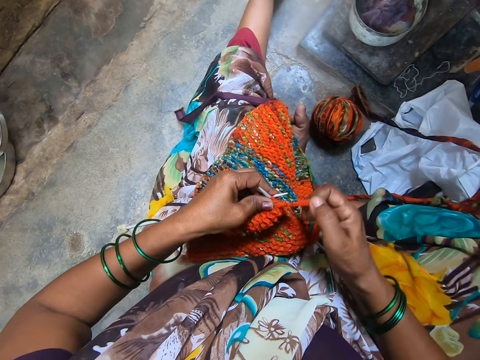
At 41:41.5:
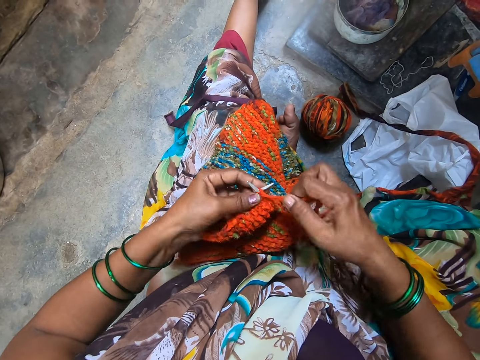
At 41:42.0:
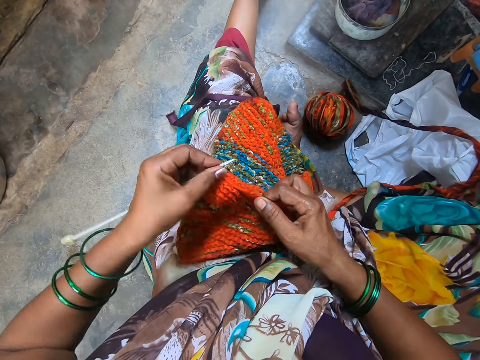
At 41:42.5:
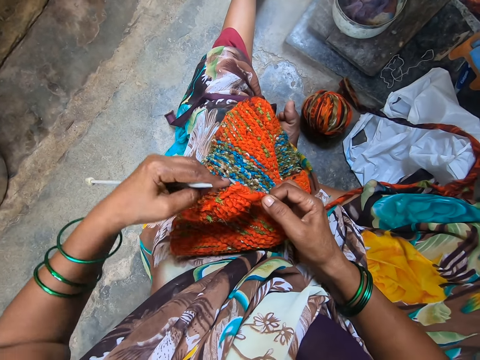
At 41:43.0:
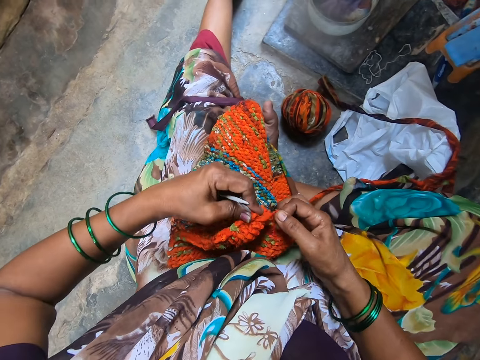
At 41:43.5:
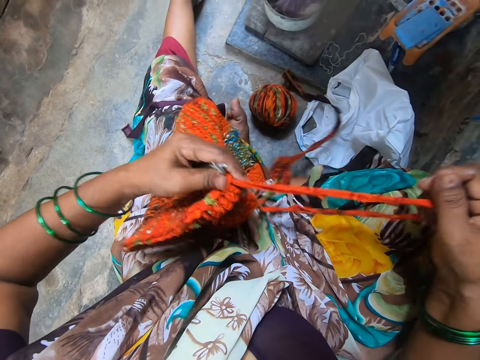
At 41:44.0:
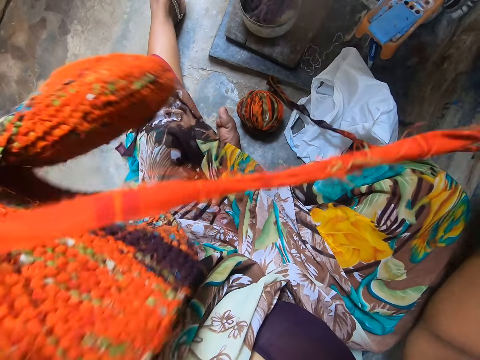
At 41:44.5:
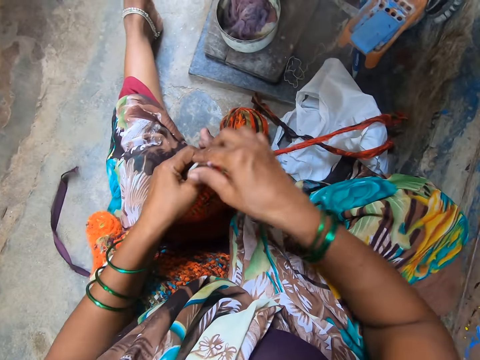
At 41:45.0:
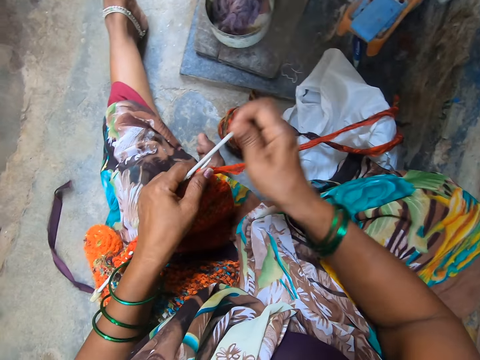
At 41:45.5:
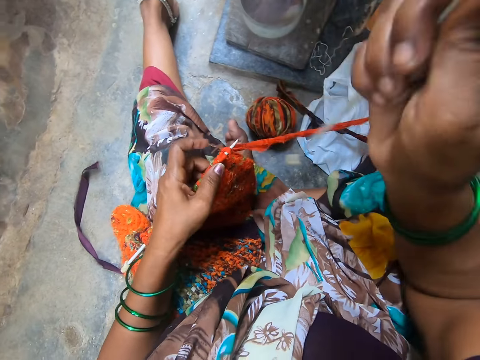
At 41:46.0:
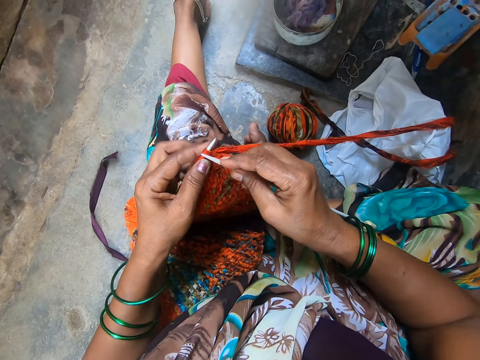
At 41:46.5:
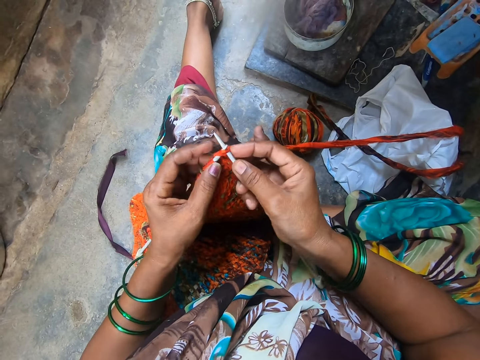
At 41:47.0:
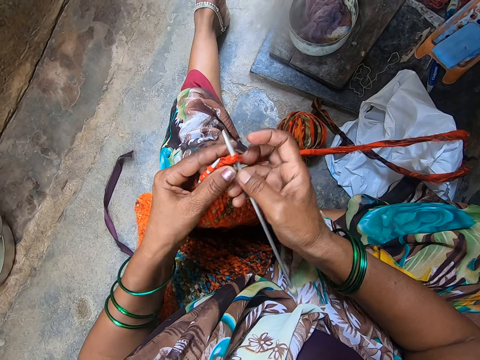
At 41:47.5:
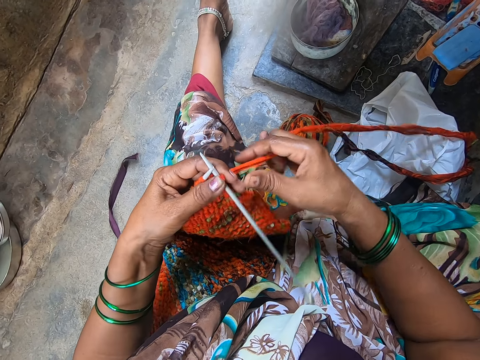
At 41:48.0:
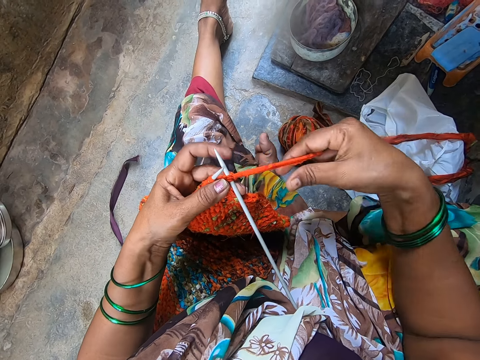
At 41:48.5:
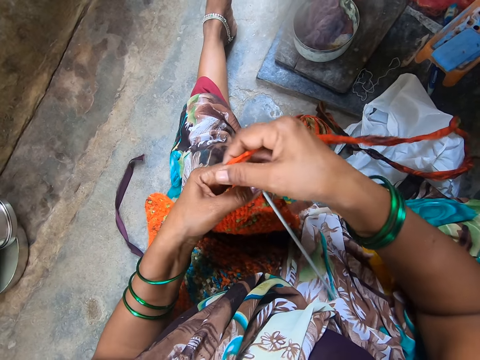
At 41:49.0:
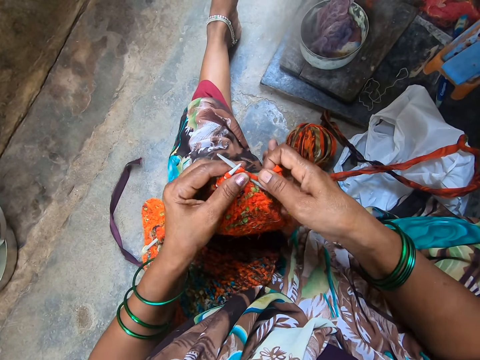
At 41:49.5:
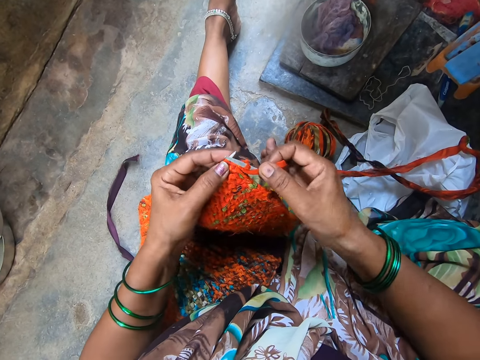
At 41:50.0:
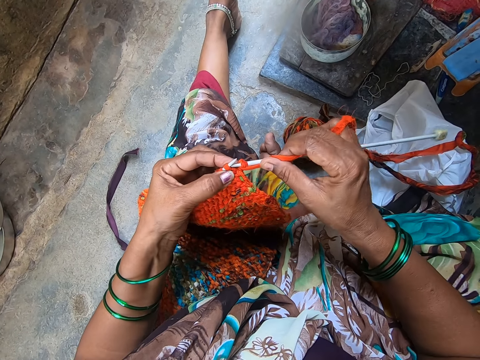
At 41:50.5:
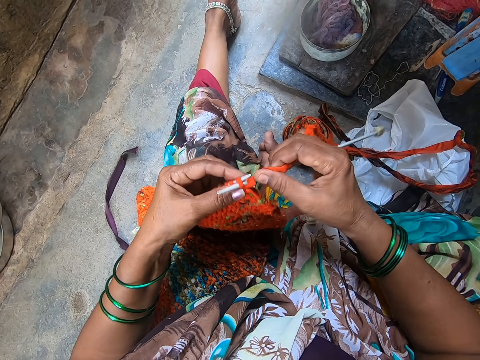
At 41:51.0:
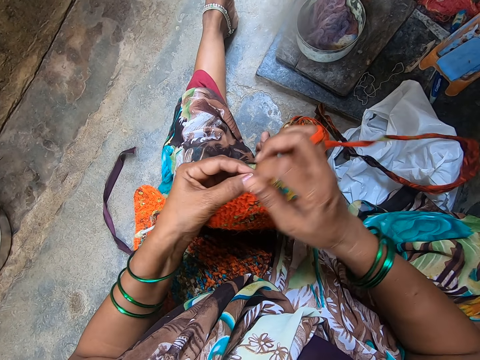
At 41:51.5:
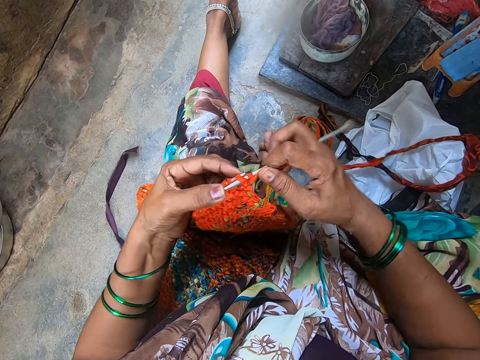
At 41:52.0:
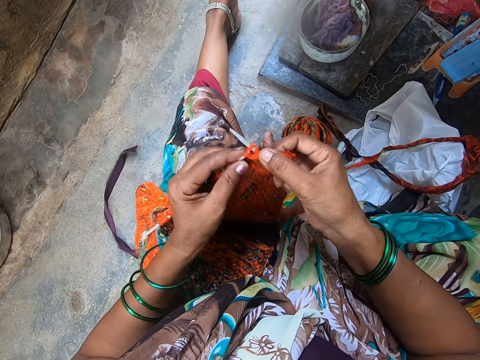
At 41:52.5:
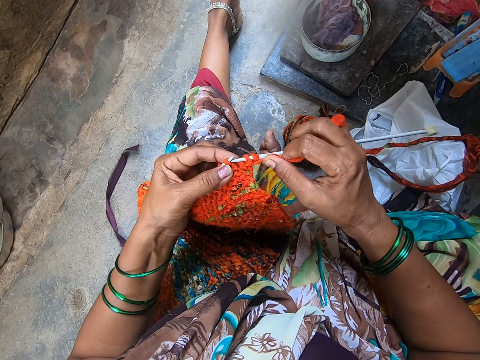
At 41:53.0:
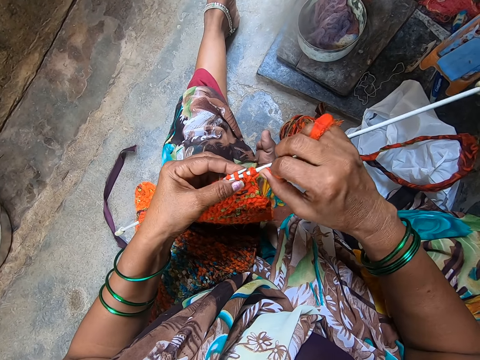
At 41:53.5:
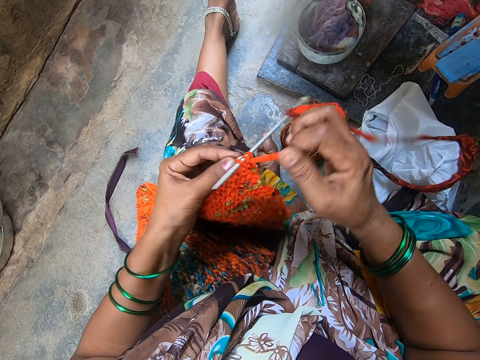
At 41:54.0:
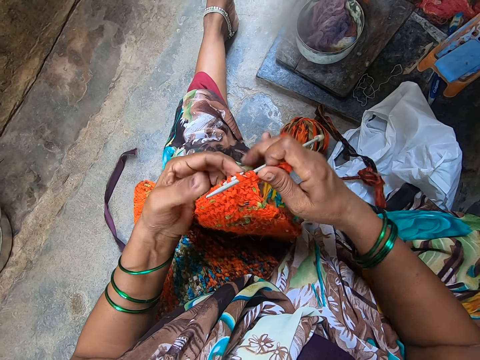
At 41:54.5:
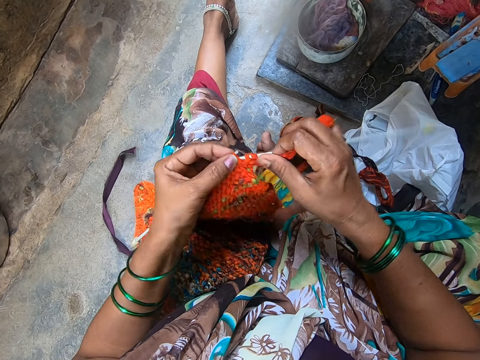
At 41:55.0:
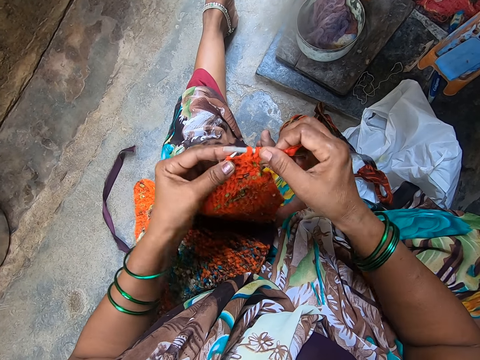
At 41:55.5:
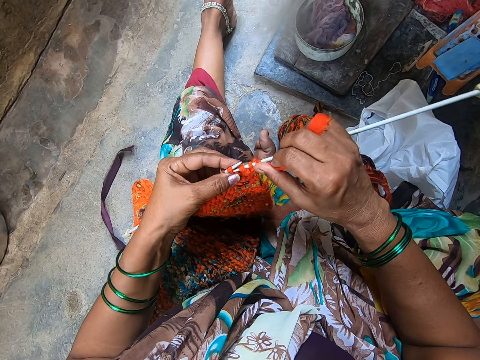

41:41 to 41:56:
The camera wearer pulls the knitting needle from the fabric. She adjusts the fabric on her lap, straightens the thread, places the fabric on the lap, and holds the knitting needle. She crochets the yarn with the crochet hook. She places the knitting needle on the fabric and holds the thread.

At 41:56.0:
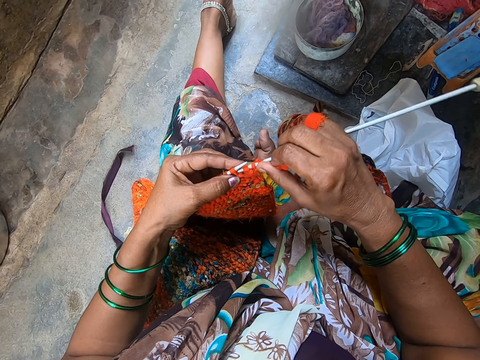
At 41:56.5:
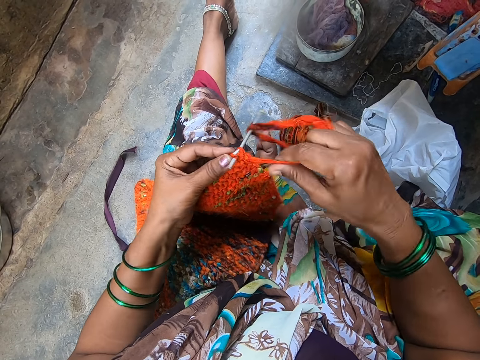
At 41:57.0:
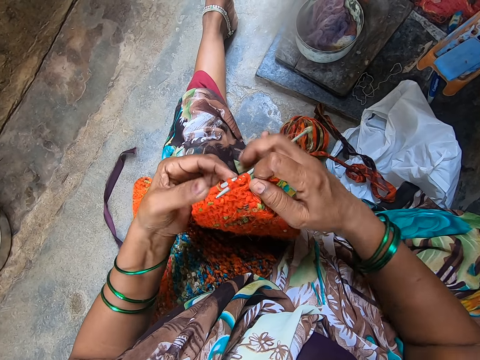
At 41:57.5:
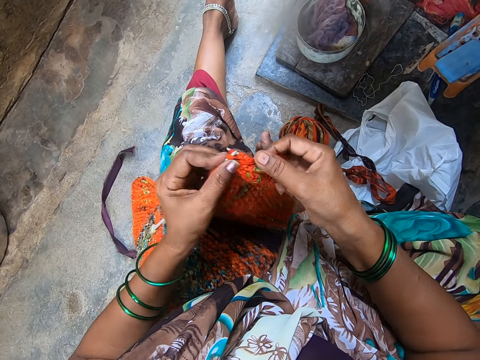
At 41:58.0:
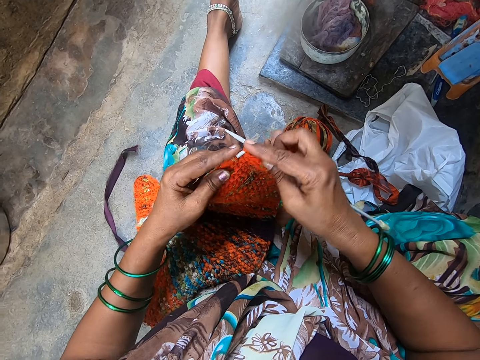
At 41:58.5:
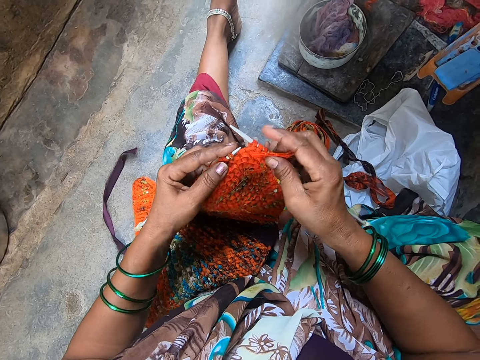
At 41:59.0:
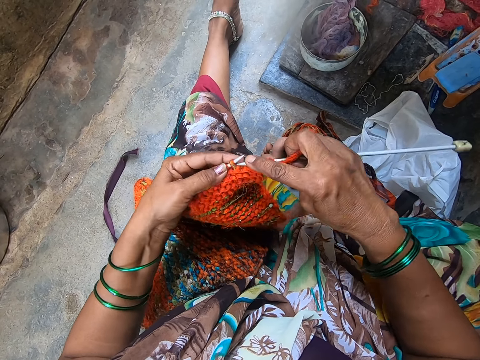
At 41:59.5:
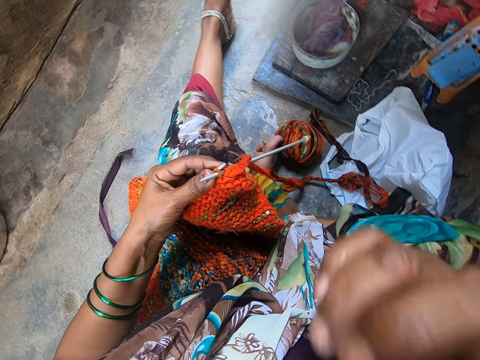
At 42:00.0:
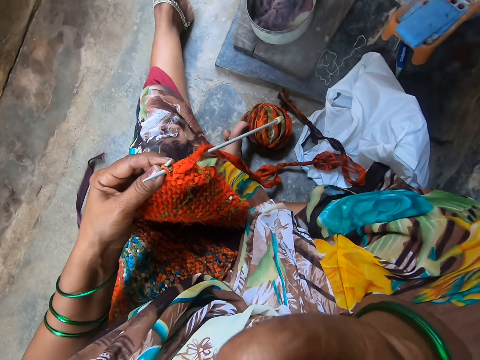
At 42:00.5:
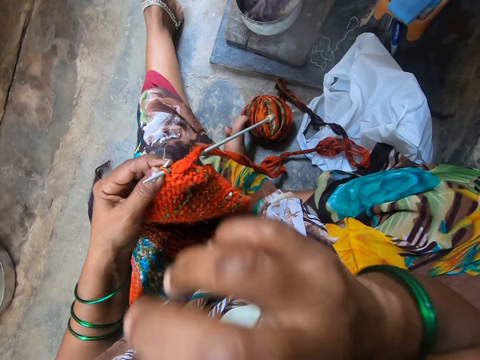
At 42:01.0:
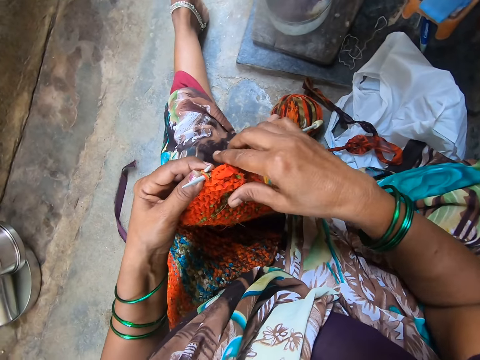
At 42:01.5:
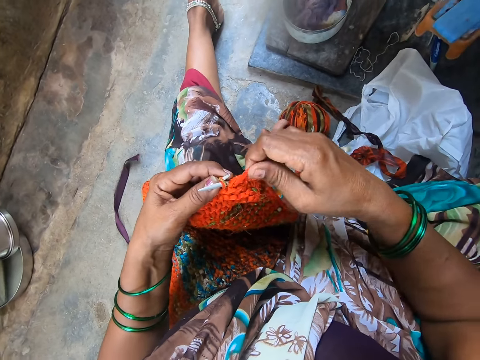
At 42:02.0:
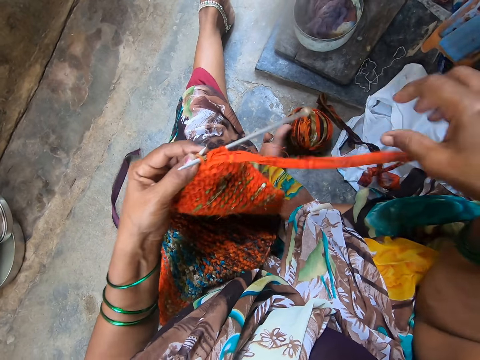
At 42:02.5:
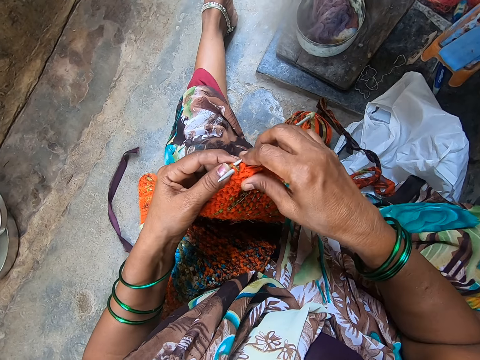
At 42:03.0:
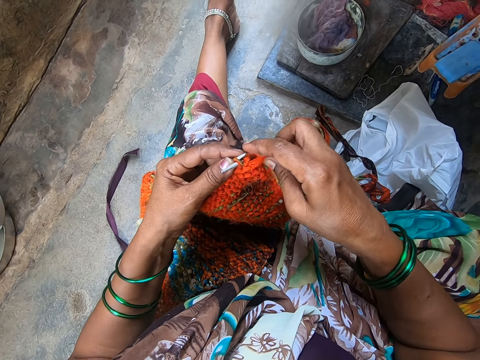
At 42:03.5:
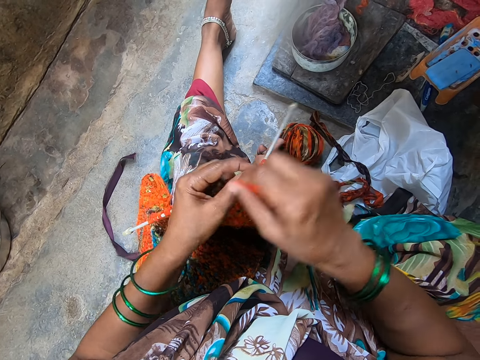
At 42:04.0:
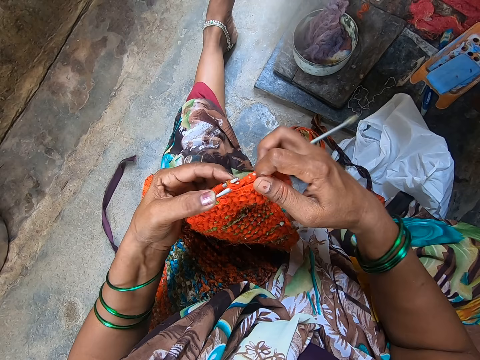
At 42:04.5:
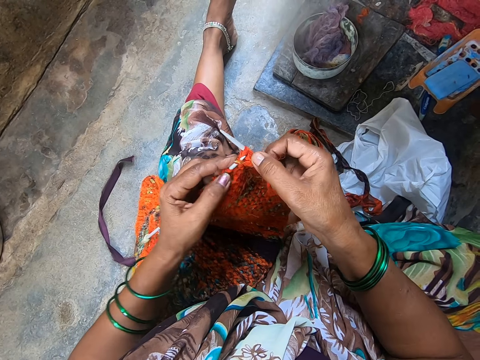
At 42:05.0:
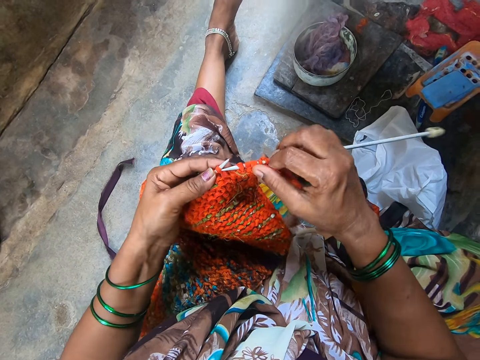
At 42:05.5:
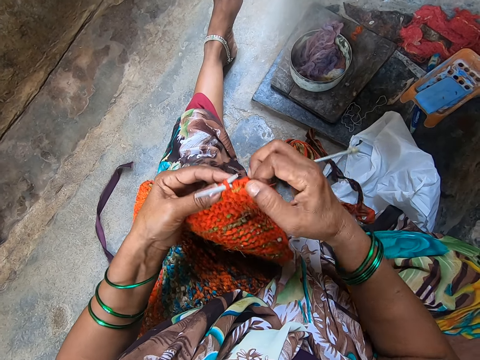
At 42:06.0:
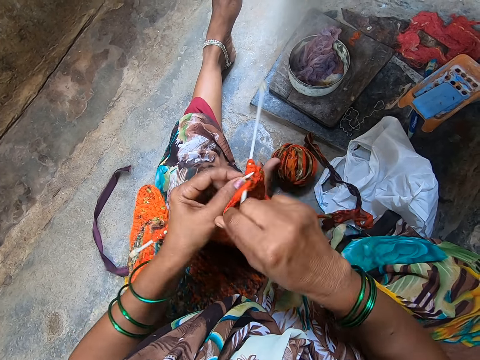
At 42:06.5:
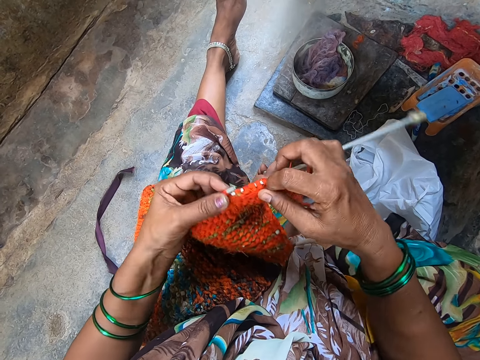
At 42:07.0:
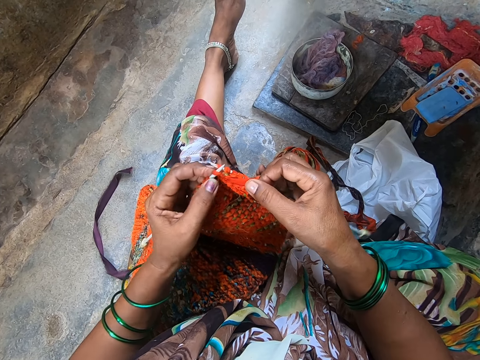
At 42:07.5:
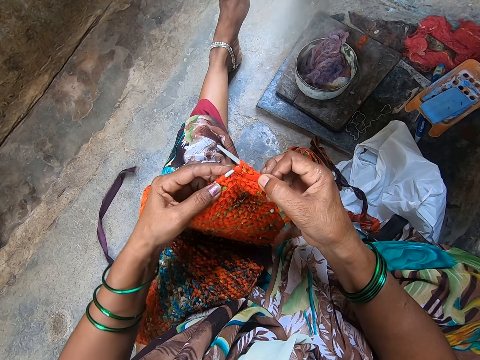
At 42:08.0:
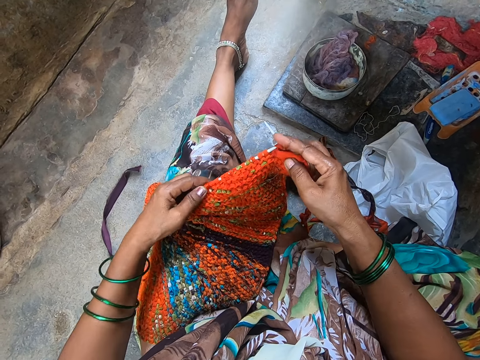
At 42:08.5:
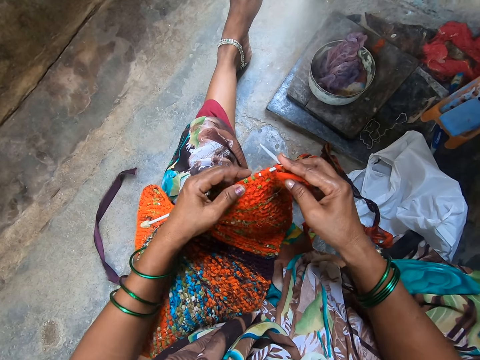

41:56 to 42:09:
The camera wearer scratches her face. She holds the fabric, pulls the thread, and crochets the yarn with the crochet hook.
